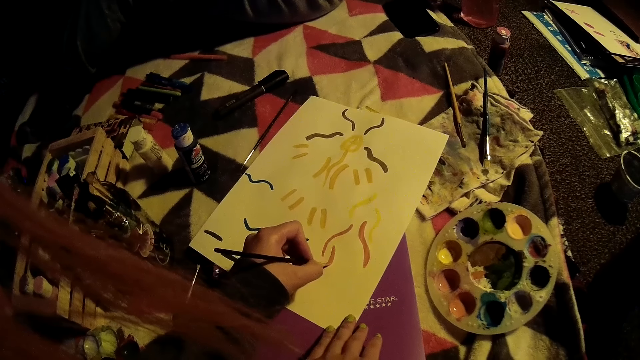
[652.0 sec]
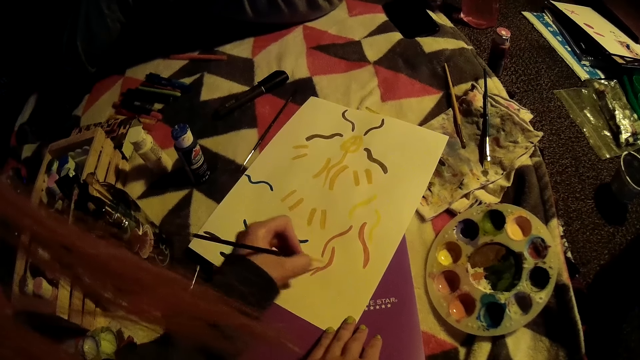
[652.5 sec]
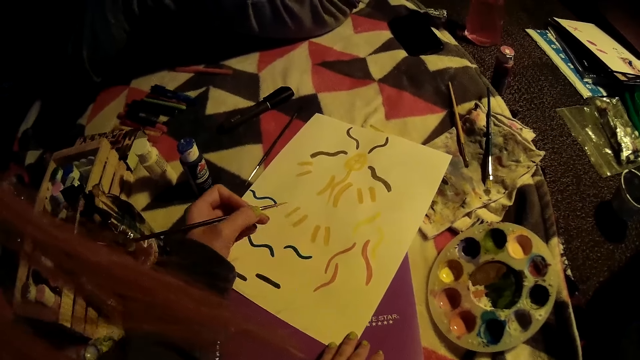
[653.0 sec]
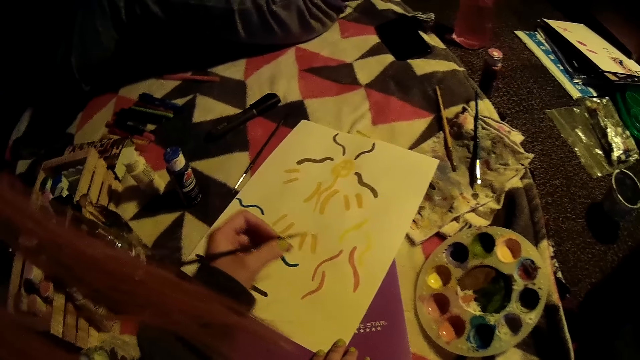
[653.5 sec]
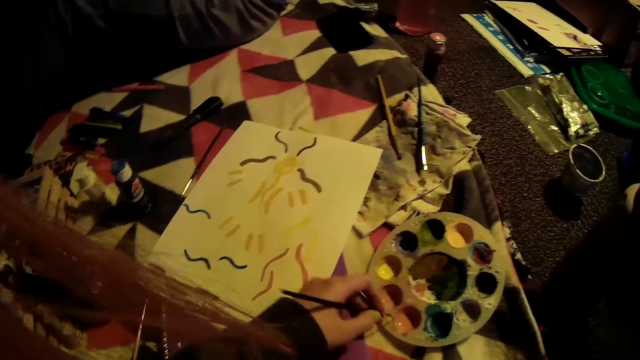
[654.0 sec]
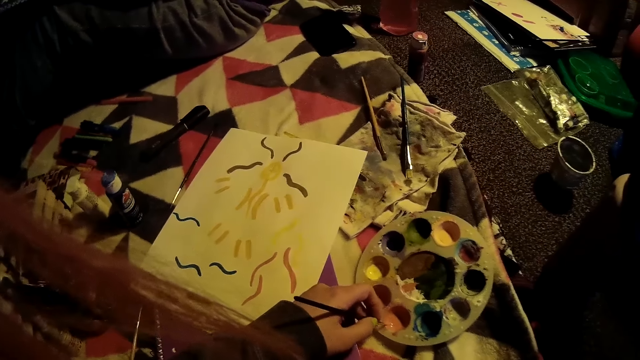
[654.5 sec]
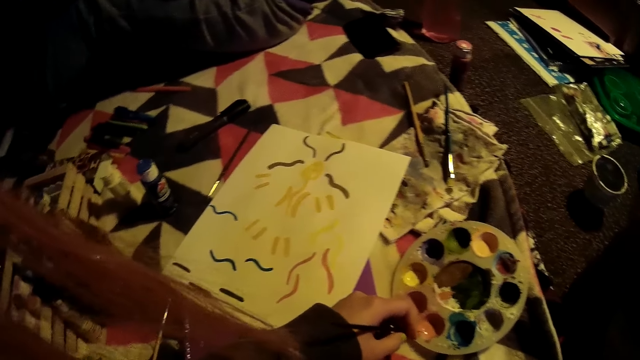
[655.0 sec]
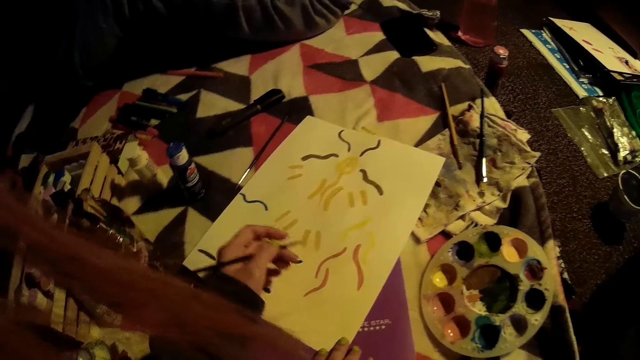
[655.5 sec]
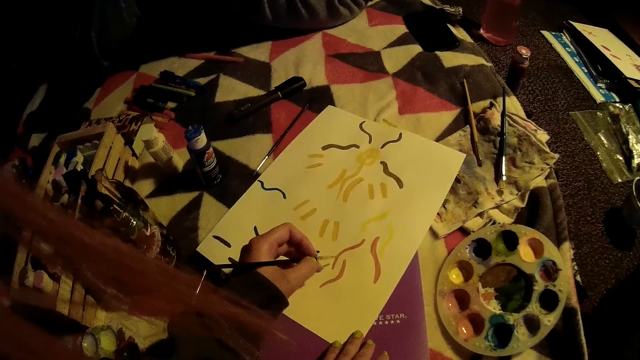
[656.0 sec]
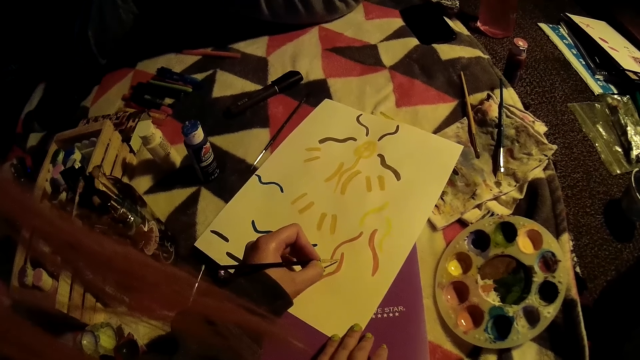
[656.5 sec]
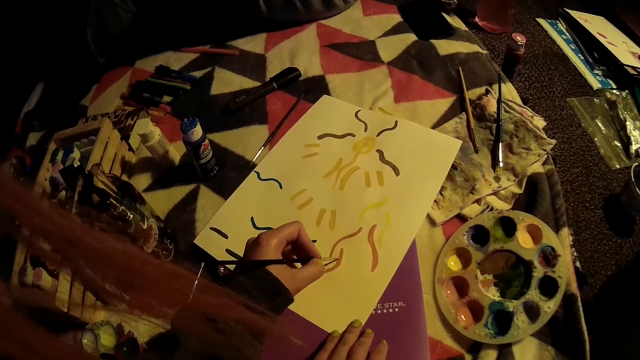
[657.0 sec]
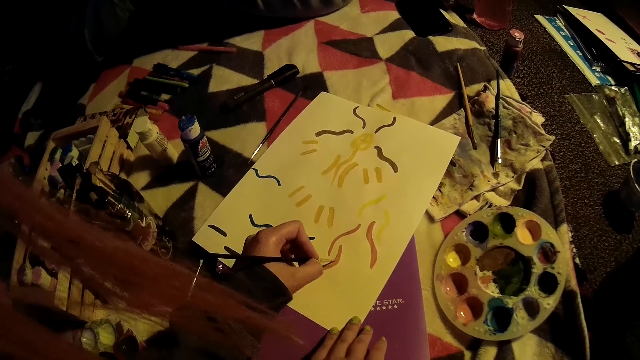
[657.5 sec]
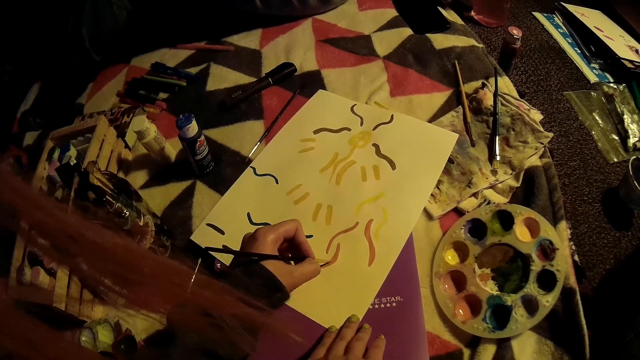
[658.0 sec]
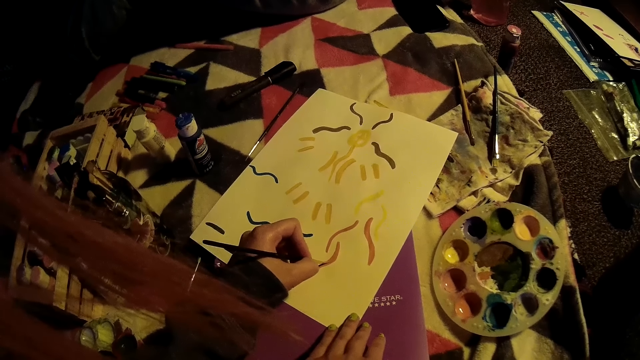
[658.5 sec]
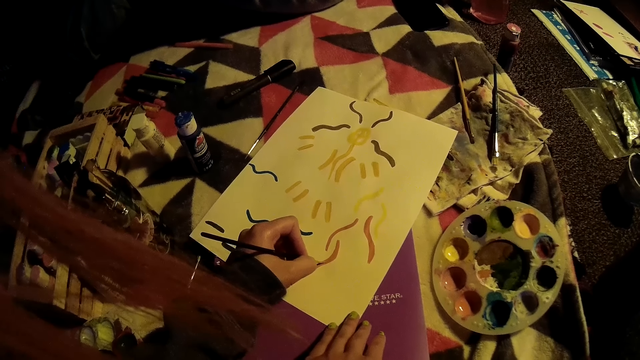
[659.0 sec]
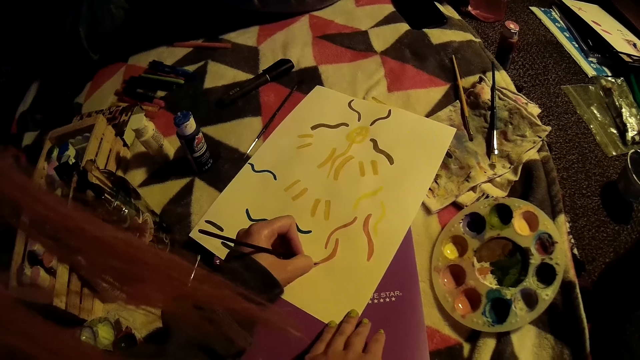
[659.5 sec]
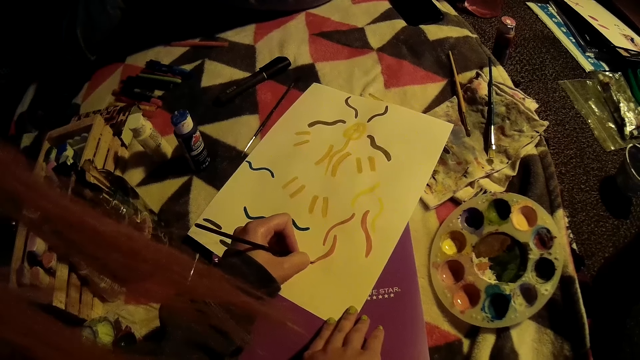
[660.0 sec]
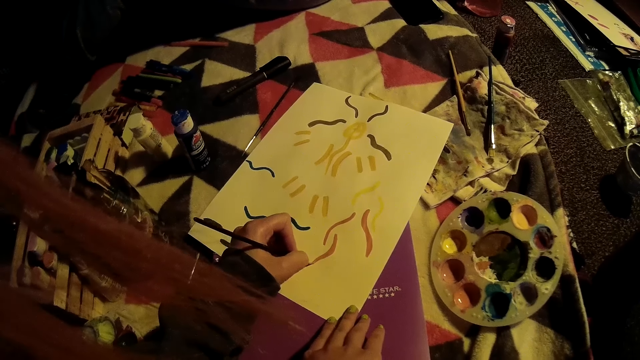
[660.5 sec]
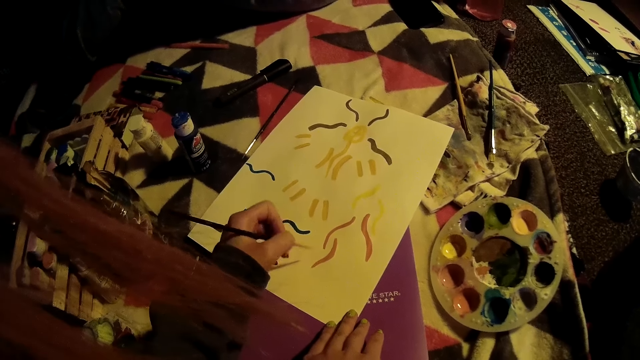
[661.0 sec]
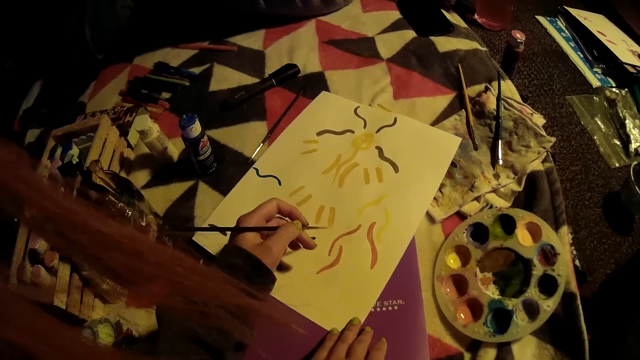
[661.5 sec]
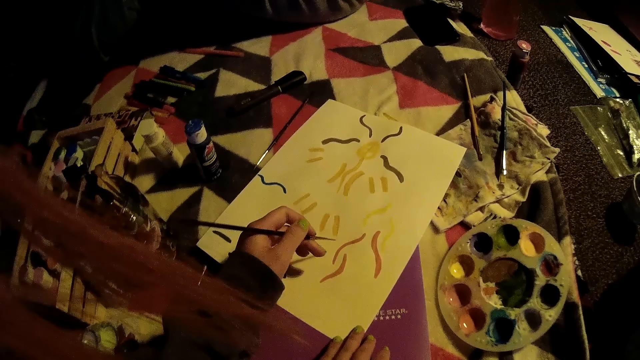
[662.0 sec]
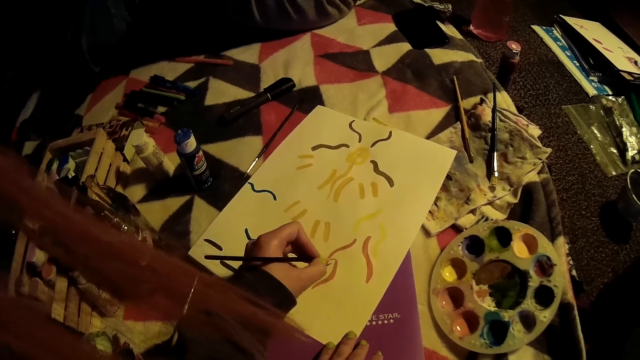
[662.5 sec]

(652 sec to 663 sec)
The camera wearer dips the paint brush into the paint palette with her left hand. She draws on the paper with her left hand.

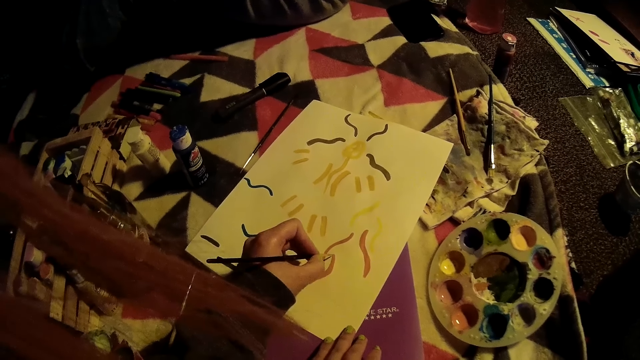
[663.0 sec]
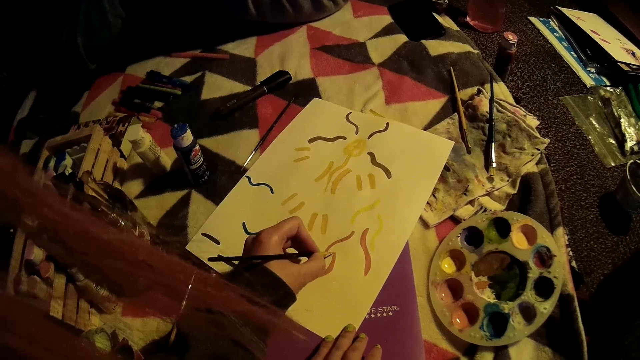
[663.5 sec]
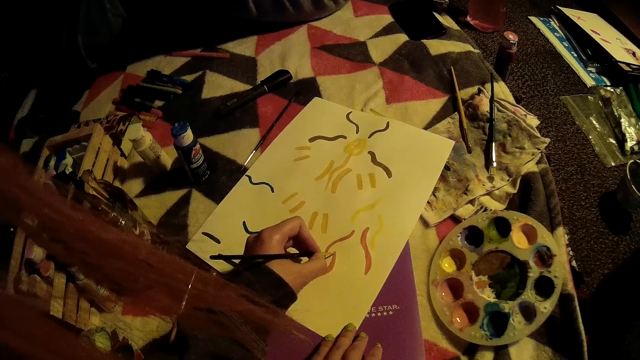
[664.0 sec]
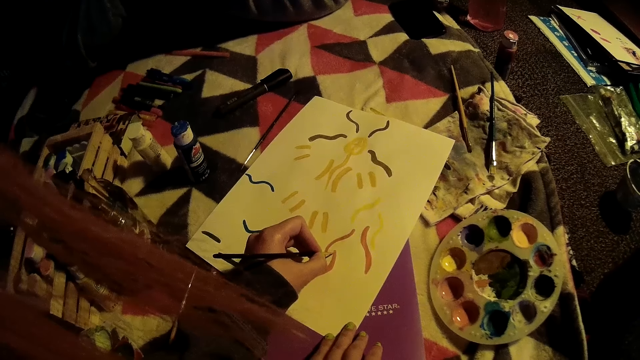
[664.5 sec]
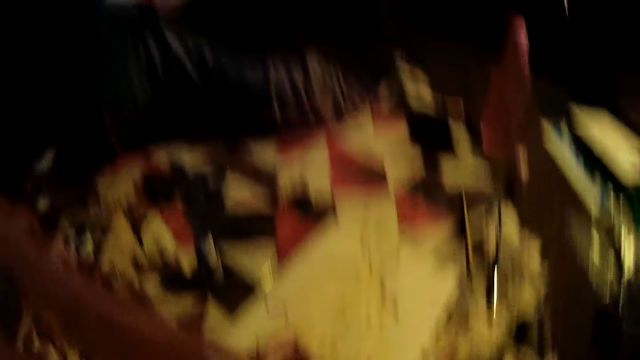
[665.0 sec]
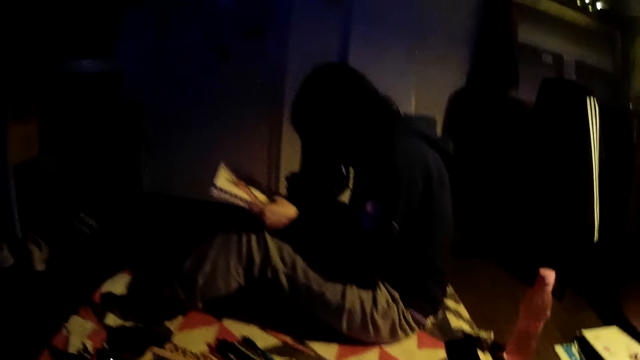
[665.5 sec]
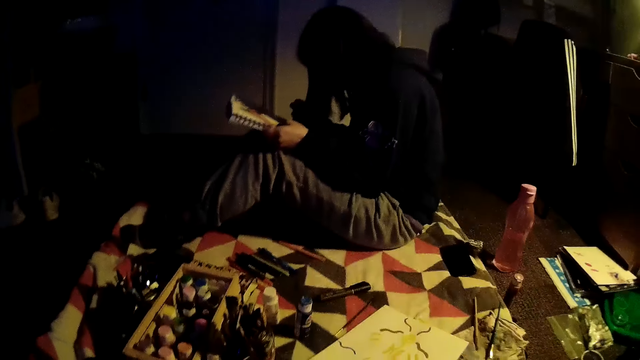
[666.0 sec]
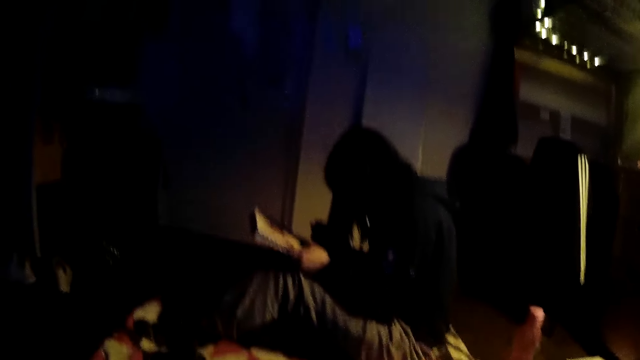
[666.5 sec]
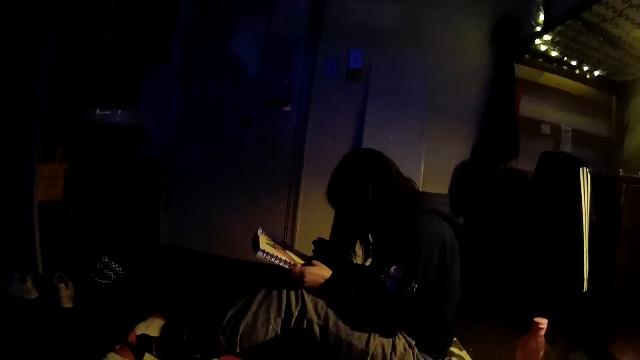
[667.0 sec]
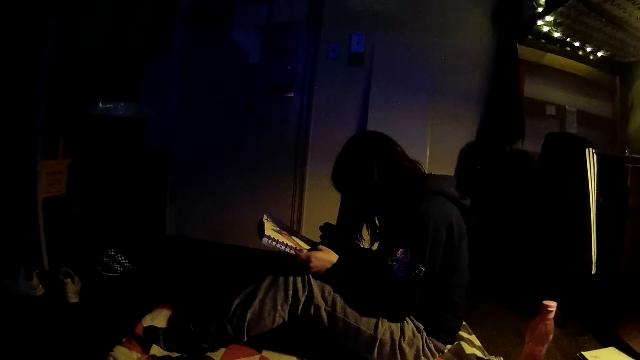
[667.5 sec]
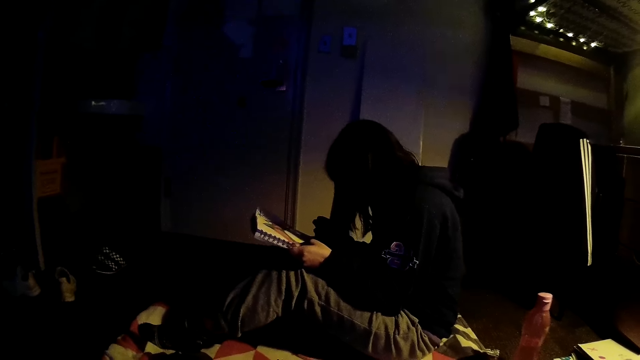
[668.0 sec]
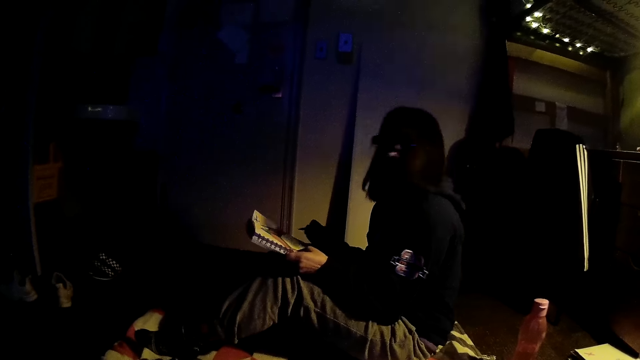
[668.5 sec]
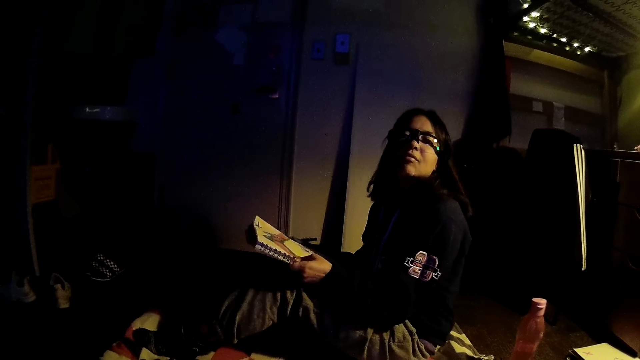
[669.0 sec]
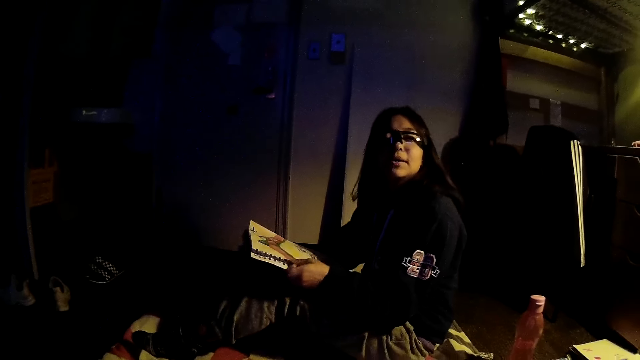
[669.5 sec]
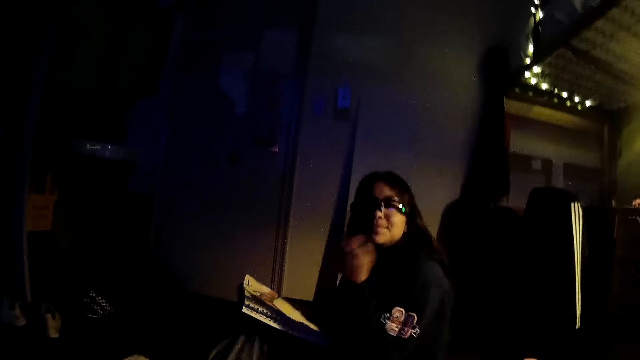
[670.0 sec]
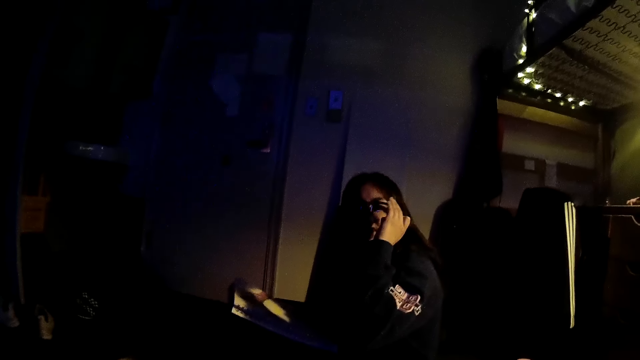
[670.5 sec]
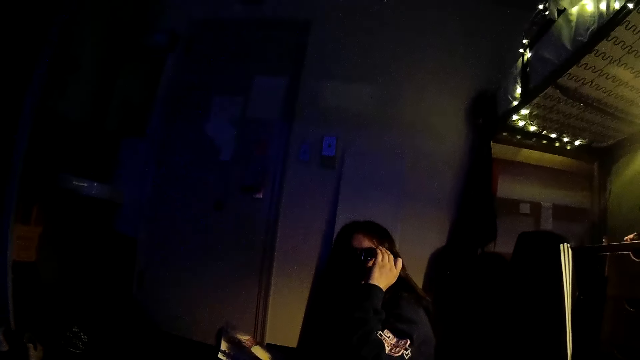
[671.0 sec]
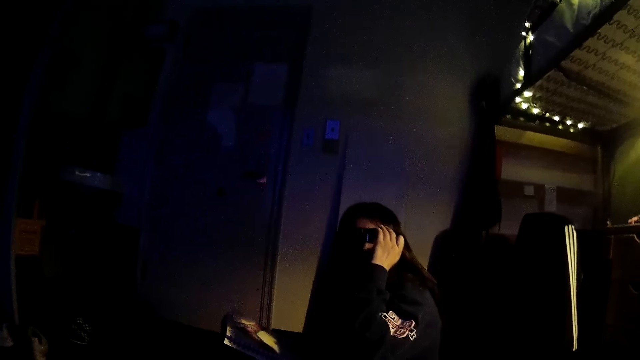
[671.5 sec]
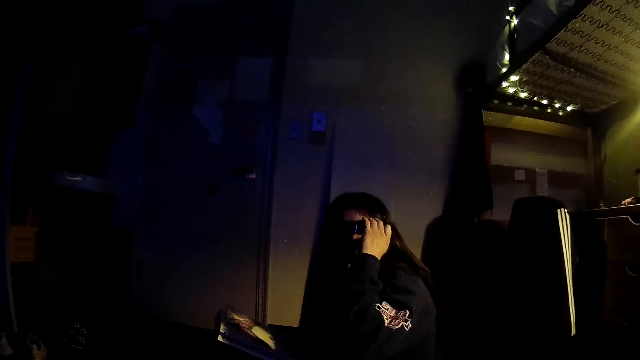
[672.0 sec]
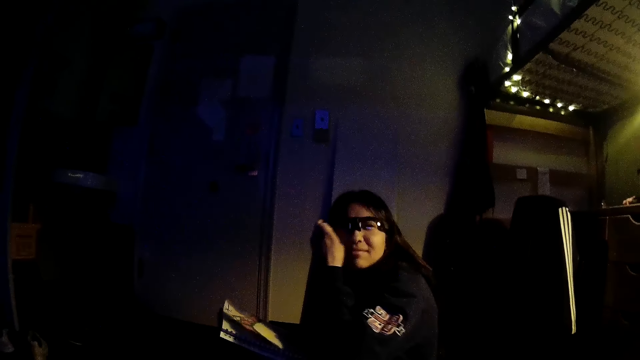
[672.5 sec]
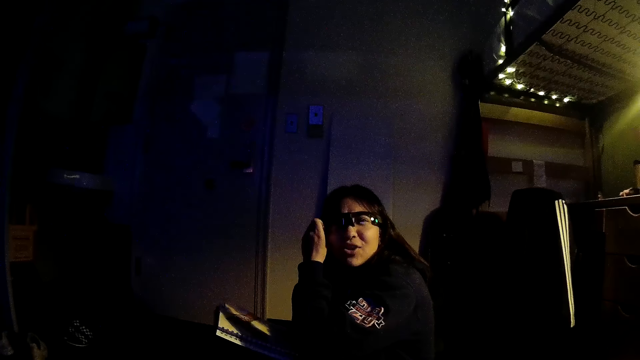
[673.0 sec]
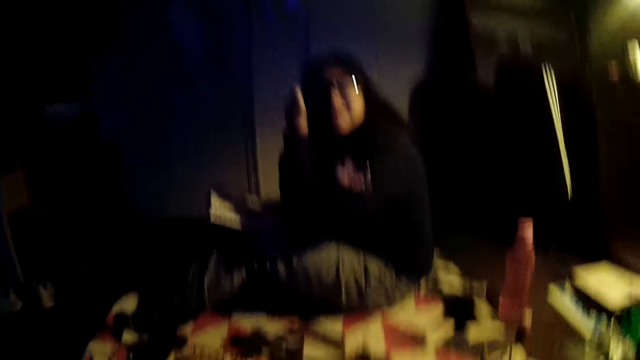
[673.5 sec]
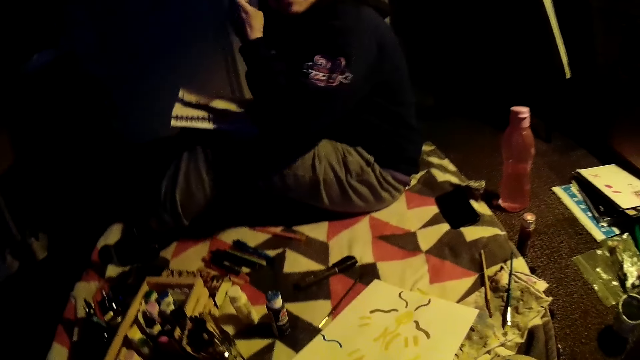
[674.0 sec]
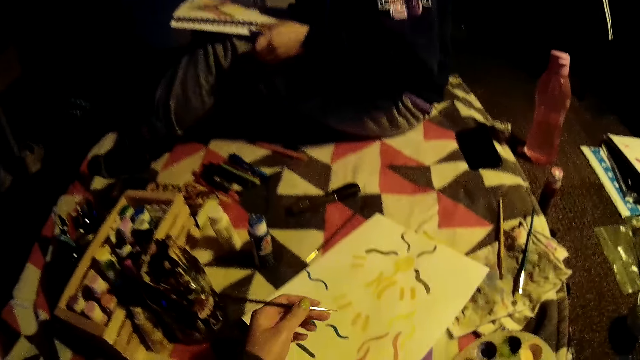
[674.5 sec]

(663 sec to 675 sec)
The camera wearer interacts with a woman. The woman draws on a paint book with her right hand. She touches her face and touches camera glasses with her left hand.
